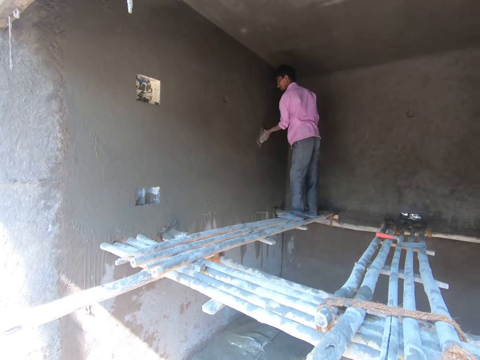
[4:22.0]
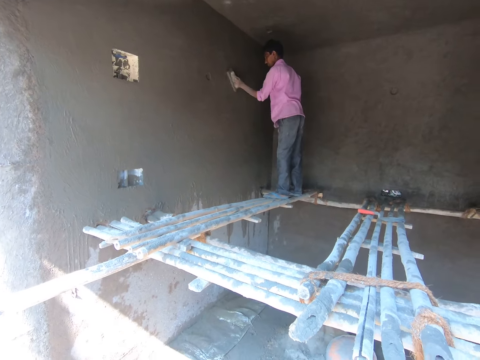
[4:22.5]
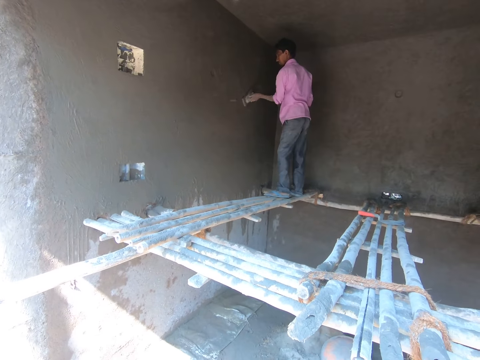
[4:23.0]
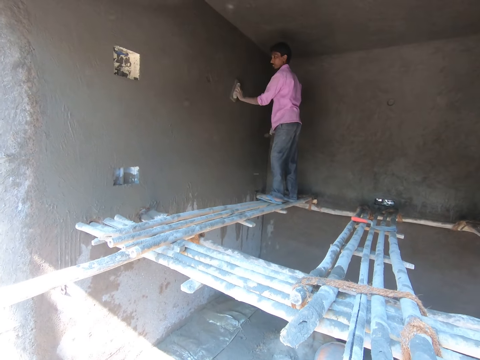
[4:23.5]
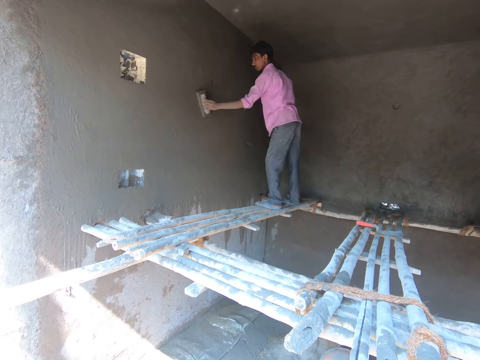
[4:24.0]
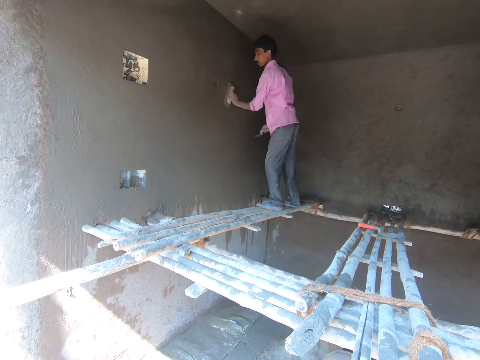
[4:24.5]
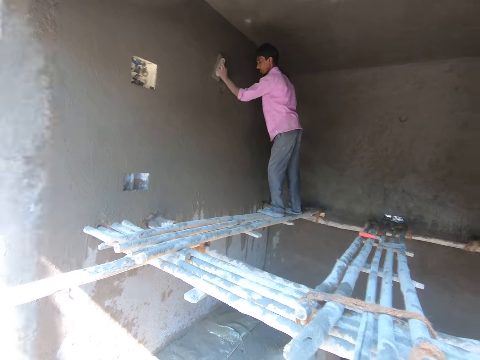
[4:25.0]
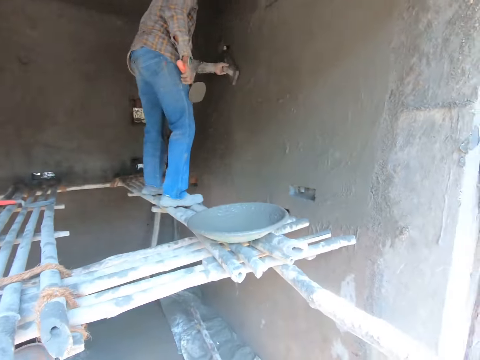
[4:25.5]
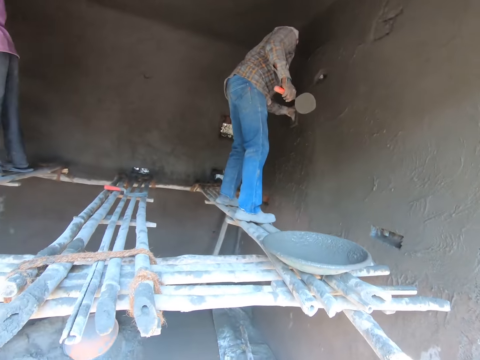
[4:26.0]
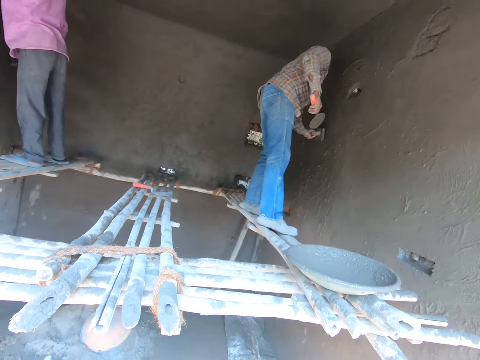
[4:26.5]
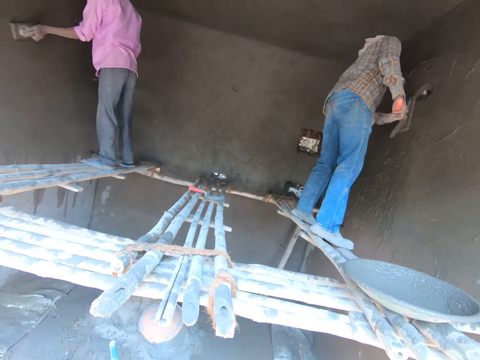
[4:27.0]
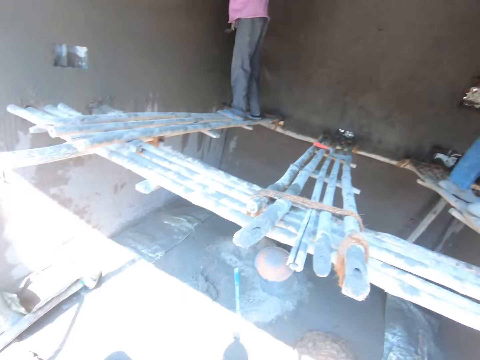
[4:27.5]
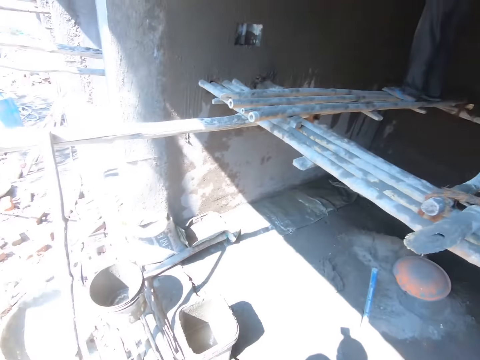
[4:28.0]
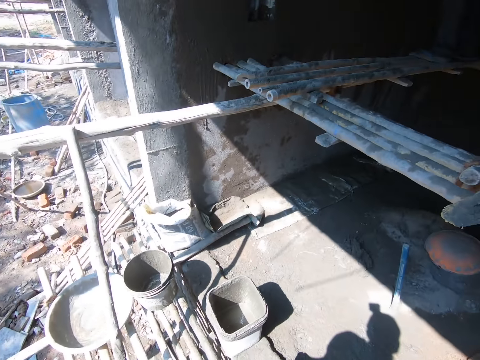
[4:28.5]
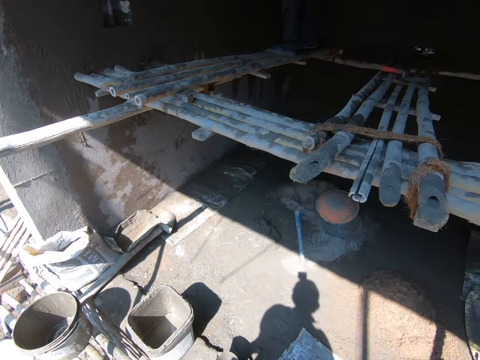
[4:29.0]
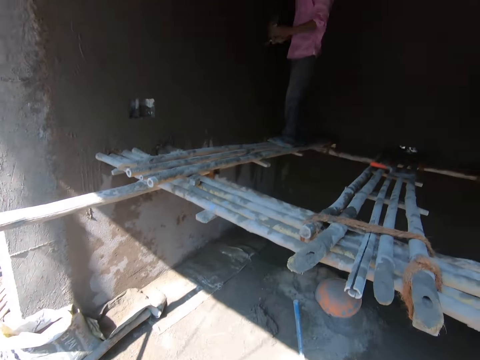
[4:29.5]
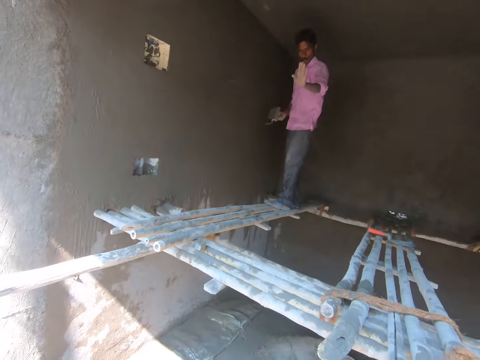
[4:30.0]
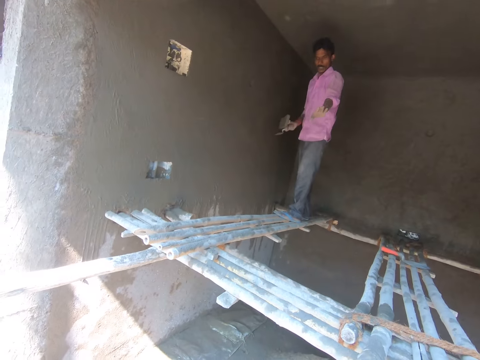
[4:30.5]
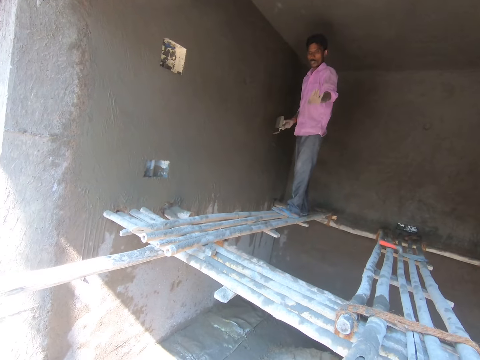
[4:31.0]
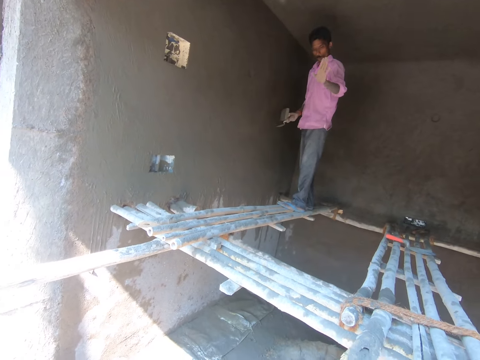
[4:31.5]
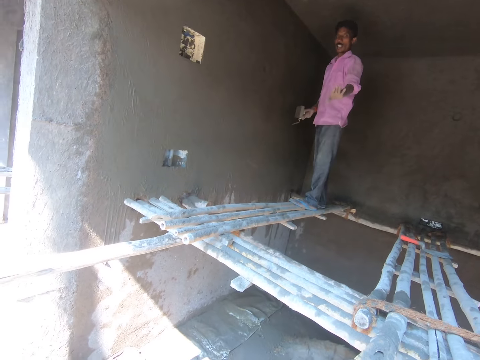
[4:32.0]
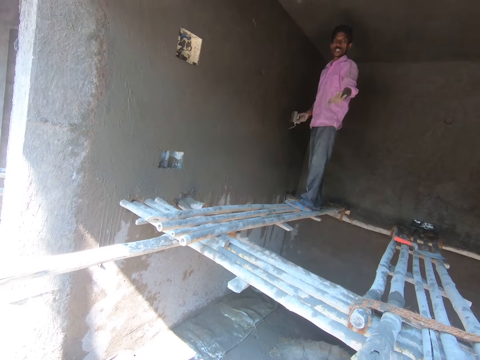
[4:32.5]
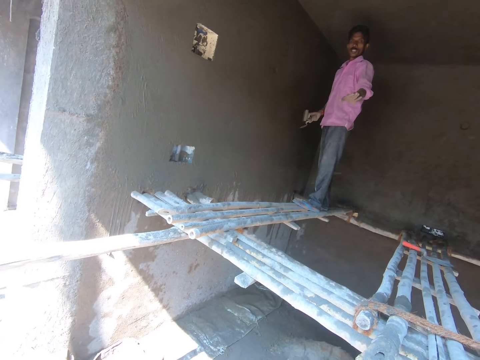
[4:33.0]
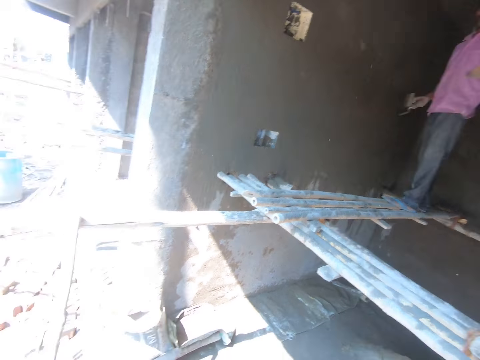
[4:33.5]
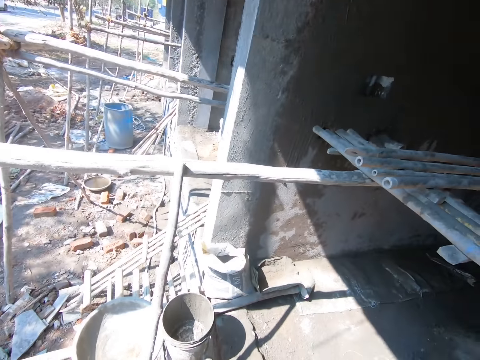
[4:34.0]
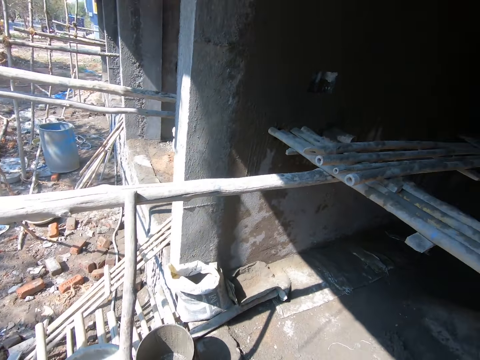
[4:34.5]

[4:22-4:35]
A man smoothens the wall. The man plasters the wall. The camera wearer stares in the construction site. Another man gestures at the camera wearer and converses with the camera wearer. The other man moves the hand.

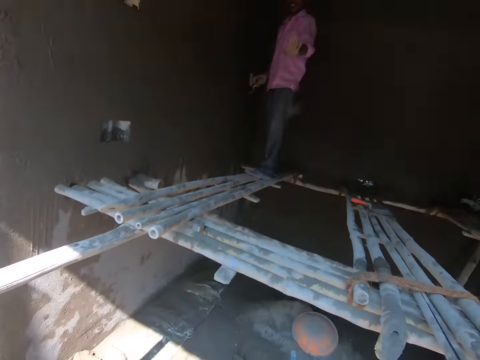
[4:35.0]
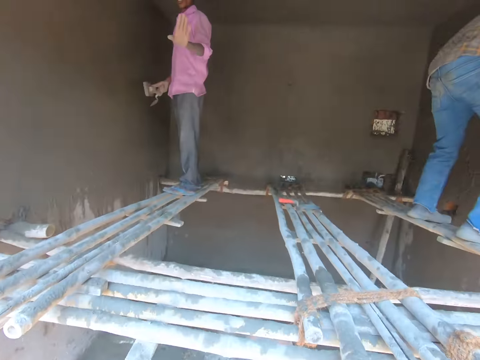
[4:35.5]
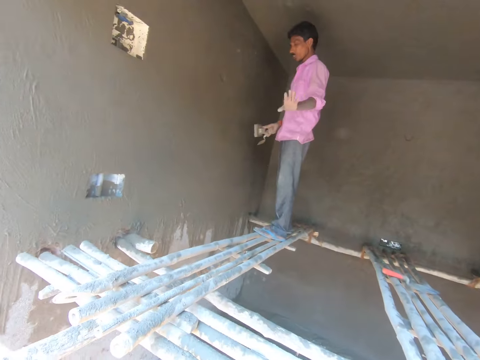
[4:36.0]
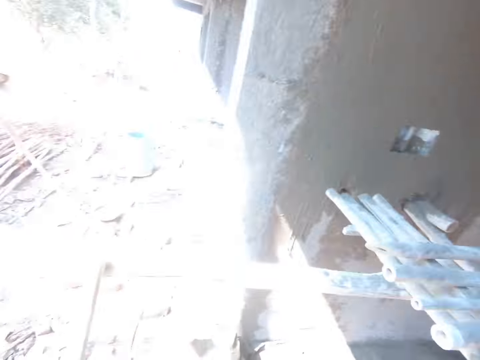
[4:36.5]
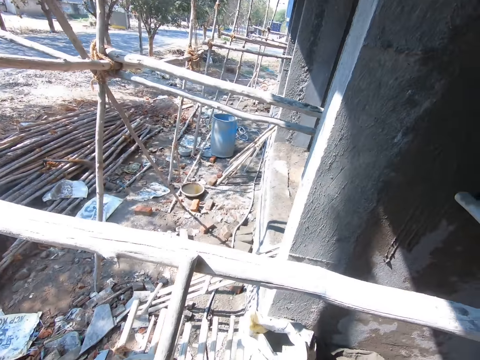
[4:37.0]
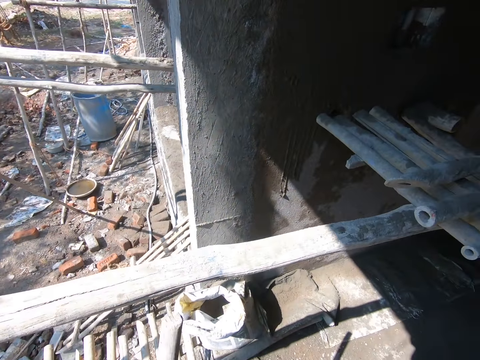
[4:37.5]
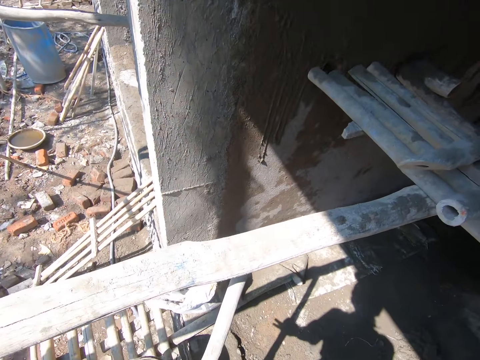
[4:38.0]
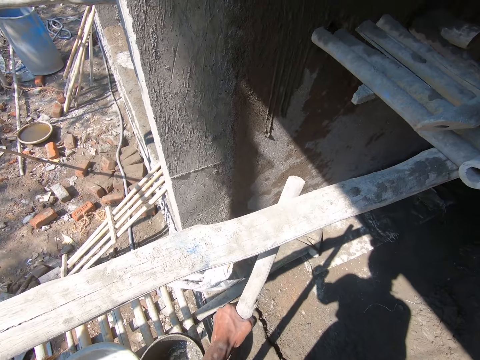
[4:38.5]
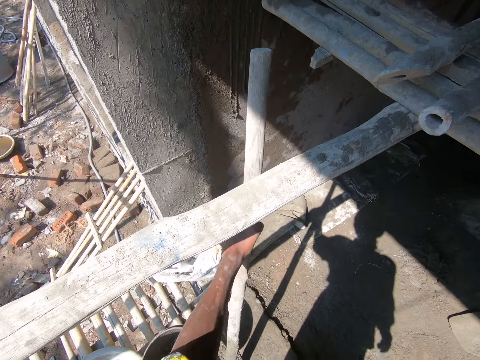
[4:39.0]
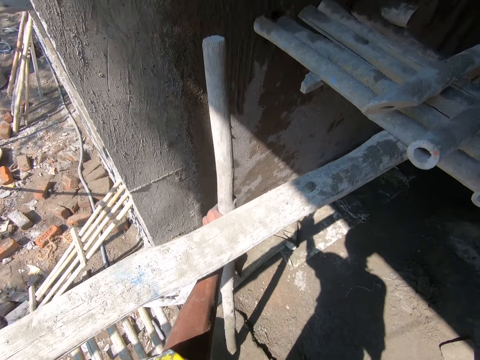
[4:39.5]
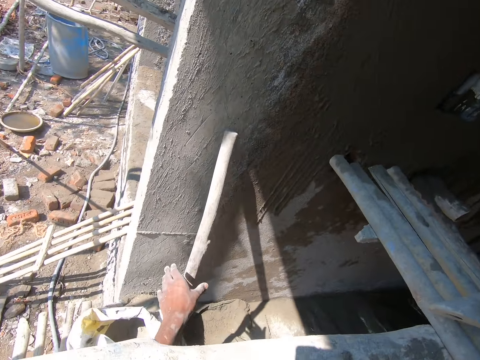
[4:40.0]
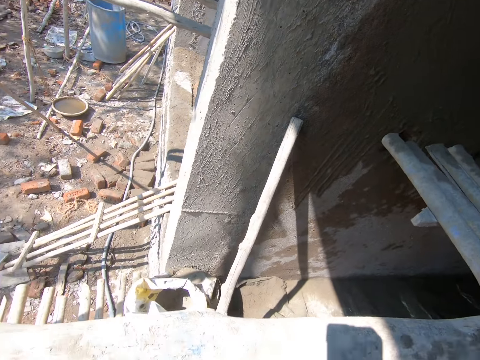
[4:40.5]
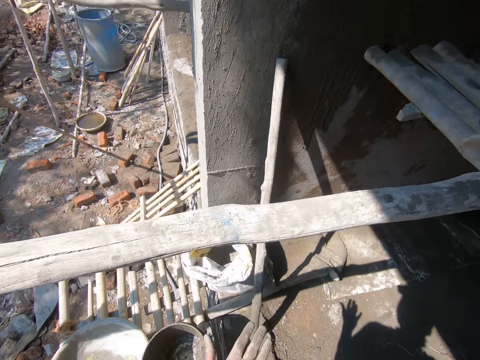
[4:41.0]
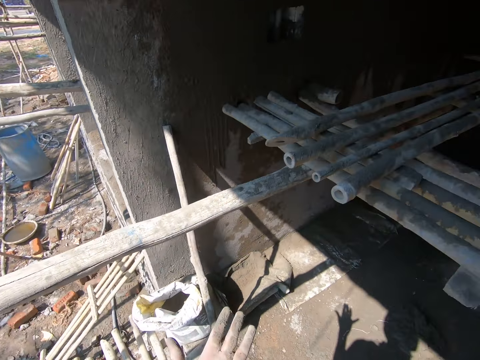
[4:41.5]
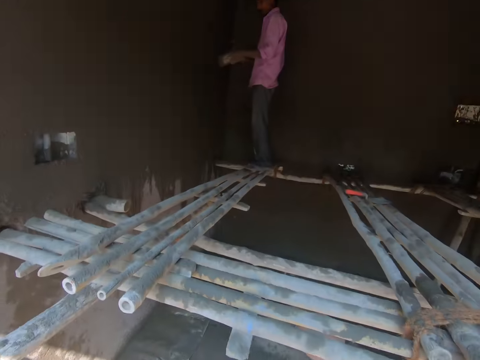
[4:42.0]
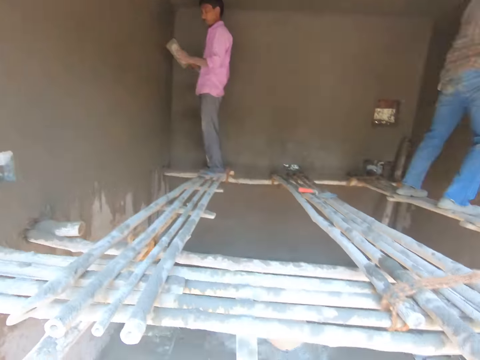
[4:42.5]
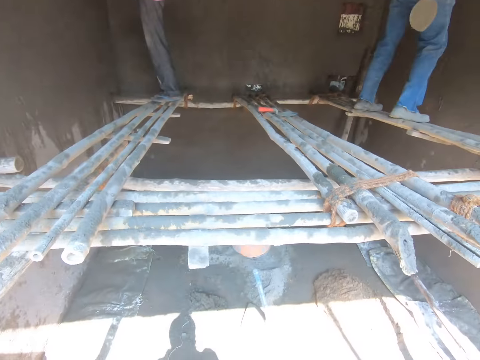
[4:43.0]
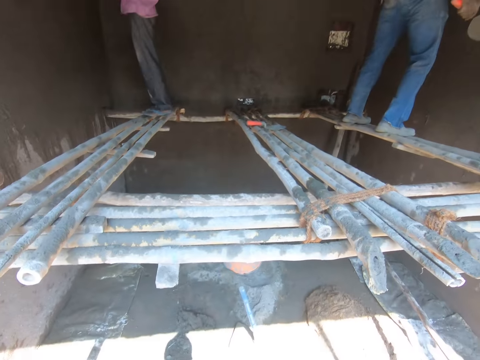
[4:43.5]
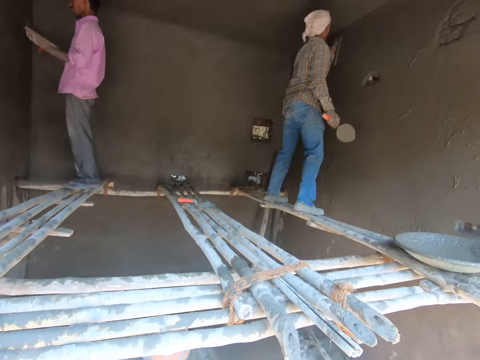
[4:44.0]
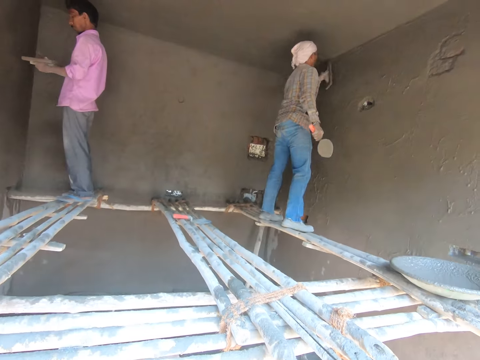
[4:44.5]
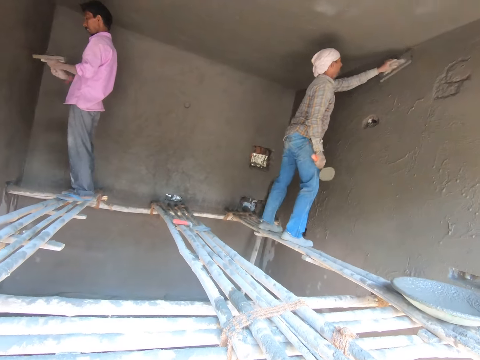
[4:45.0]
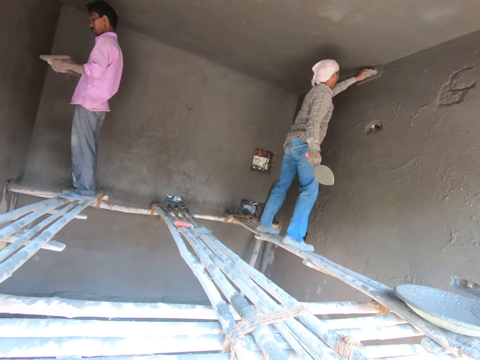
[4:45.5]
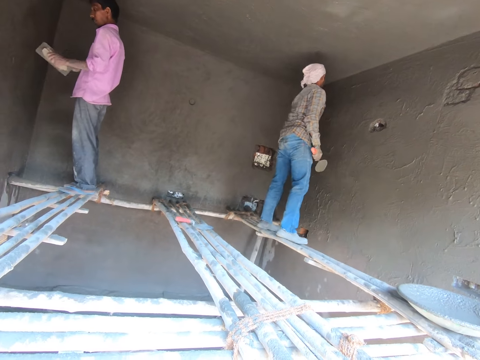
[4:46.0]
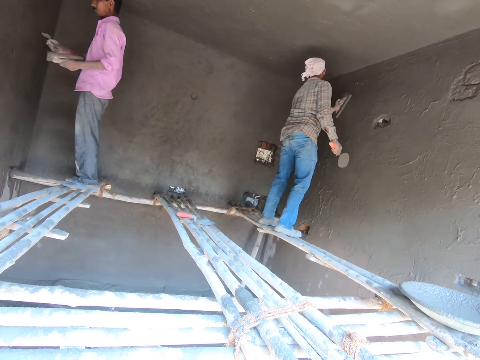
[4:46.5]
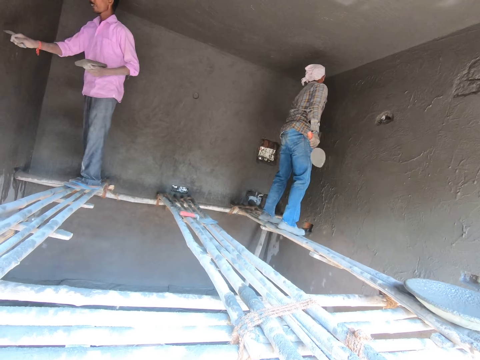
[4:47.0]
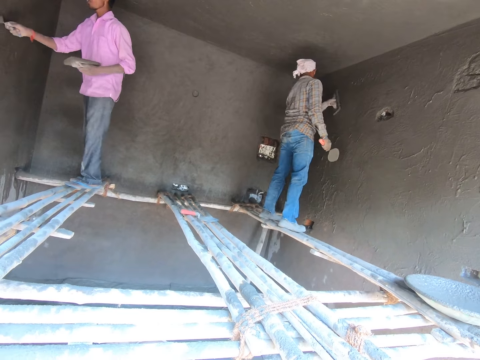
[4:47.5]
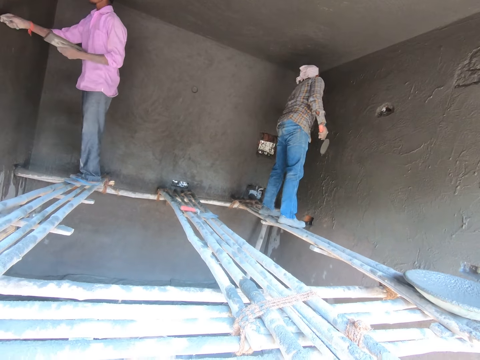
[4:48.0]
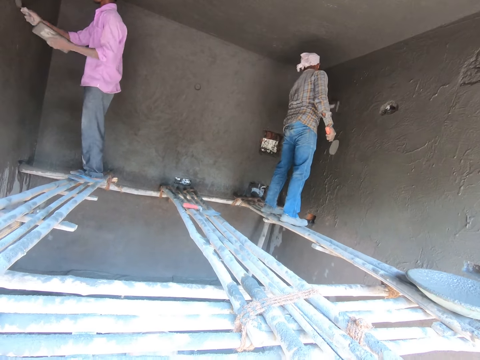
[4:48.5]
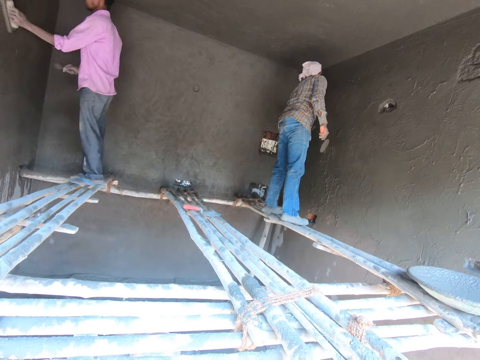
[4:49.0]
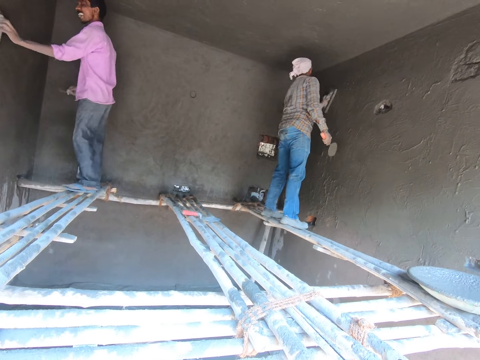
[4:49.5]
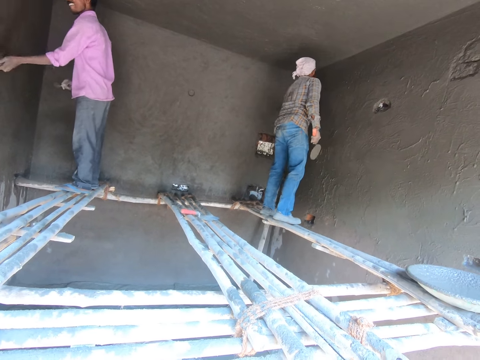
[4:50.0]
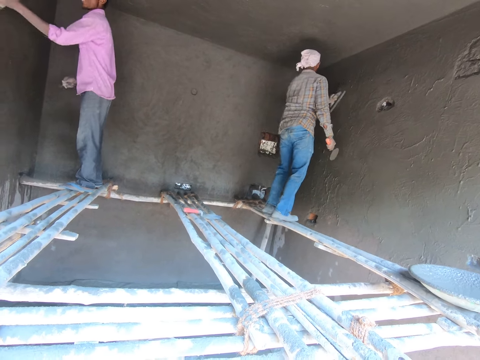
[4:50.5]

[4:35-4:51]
The camera wearer lifts the mixing rod. They hold the wood. They drop the stirring rod. A person cleans the trowel. A man smoothens the wall. The man plasters the wall. Another man applies the cement mortar with the trowel. The other man talks to the camera wearer, plasters the wall and smoothens the wall with the float.
